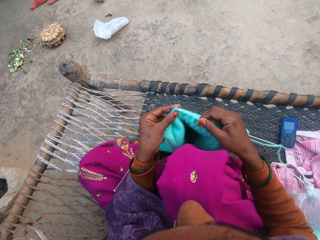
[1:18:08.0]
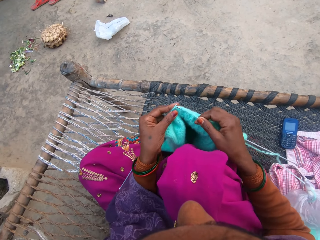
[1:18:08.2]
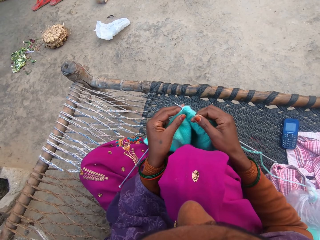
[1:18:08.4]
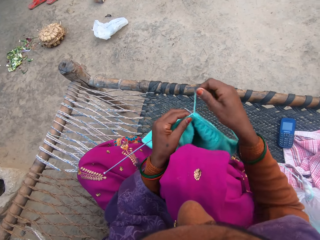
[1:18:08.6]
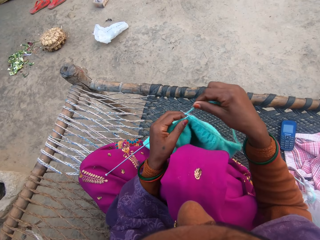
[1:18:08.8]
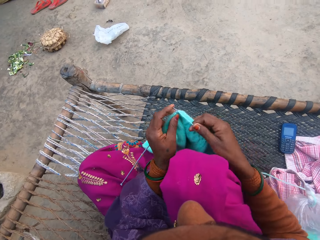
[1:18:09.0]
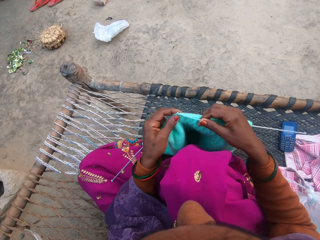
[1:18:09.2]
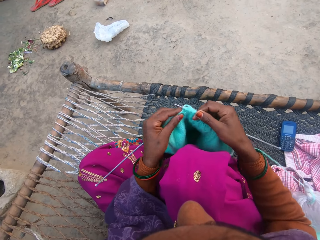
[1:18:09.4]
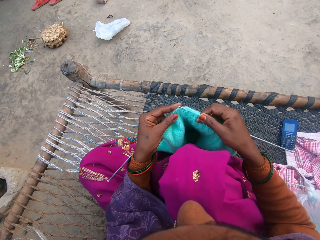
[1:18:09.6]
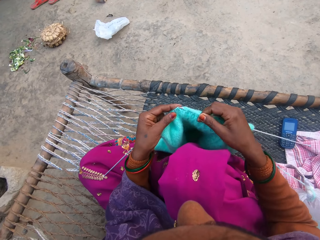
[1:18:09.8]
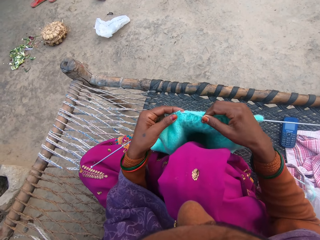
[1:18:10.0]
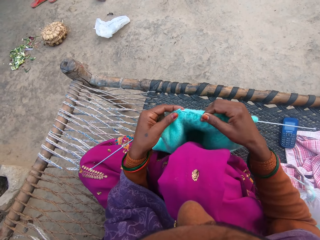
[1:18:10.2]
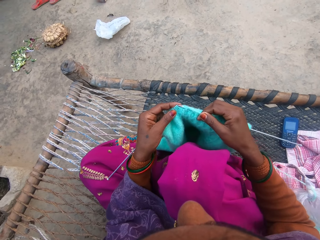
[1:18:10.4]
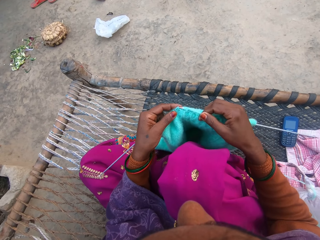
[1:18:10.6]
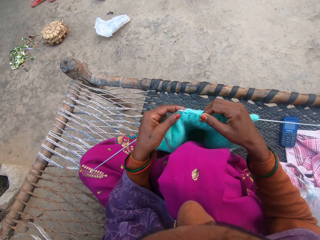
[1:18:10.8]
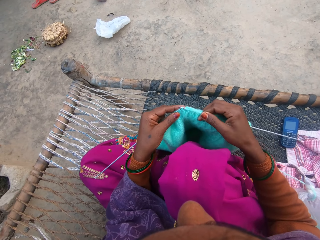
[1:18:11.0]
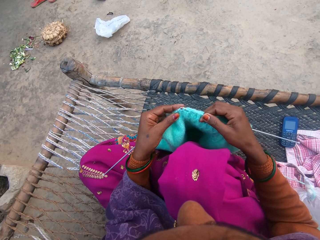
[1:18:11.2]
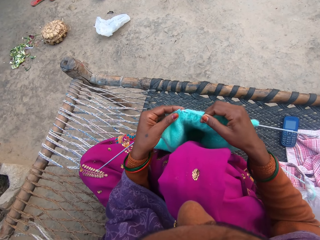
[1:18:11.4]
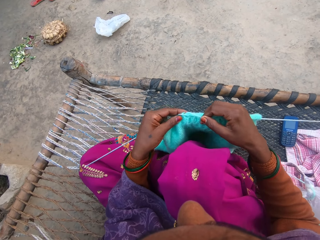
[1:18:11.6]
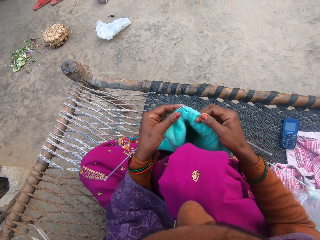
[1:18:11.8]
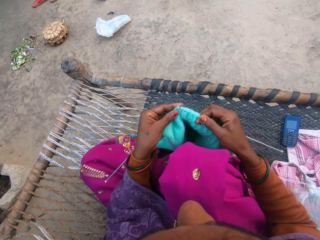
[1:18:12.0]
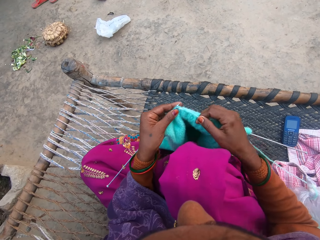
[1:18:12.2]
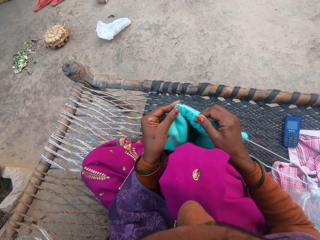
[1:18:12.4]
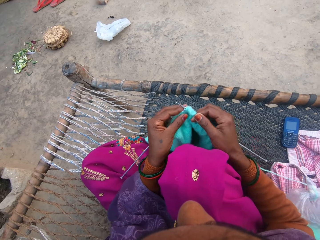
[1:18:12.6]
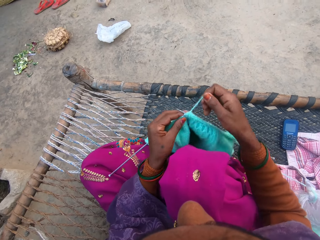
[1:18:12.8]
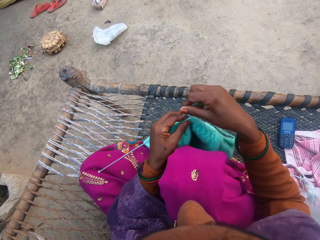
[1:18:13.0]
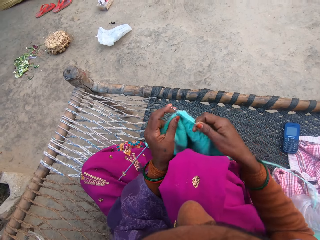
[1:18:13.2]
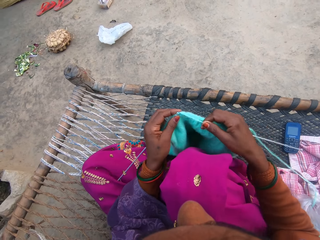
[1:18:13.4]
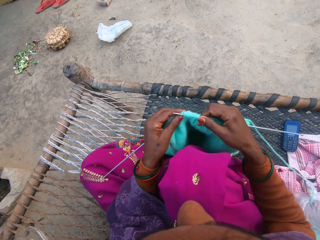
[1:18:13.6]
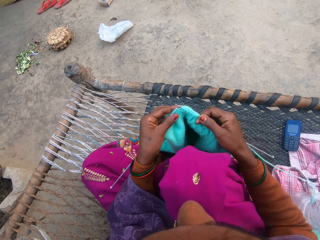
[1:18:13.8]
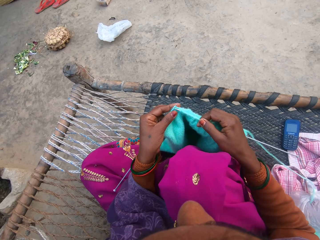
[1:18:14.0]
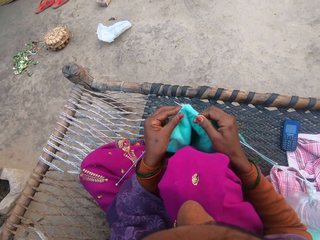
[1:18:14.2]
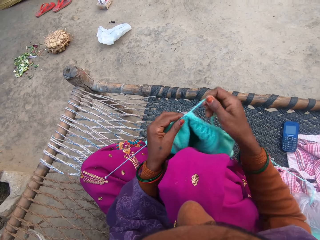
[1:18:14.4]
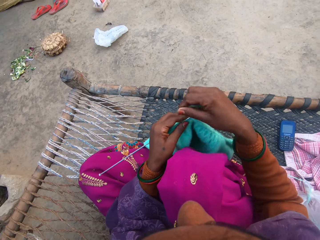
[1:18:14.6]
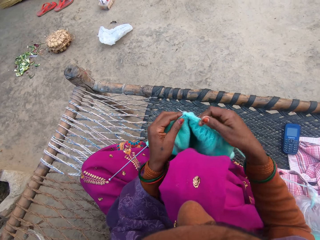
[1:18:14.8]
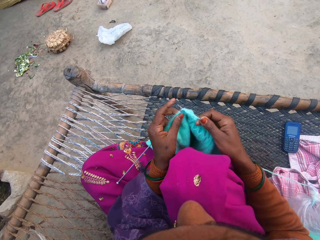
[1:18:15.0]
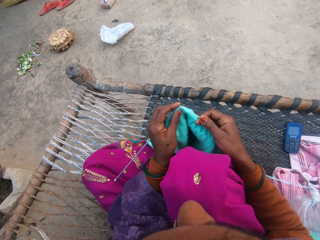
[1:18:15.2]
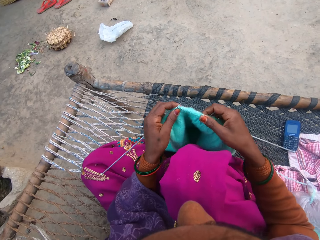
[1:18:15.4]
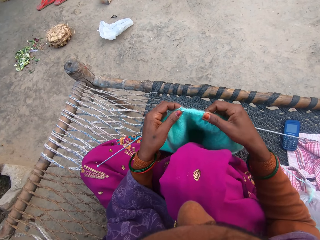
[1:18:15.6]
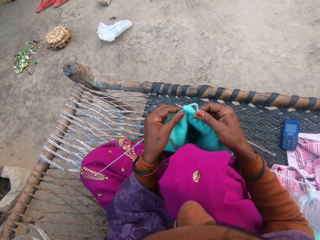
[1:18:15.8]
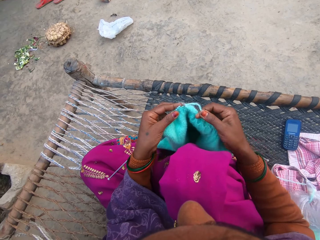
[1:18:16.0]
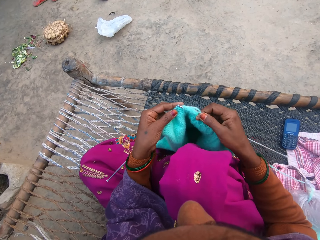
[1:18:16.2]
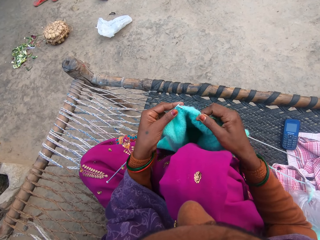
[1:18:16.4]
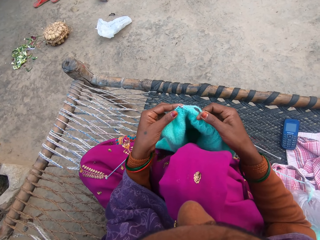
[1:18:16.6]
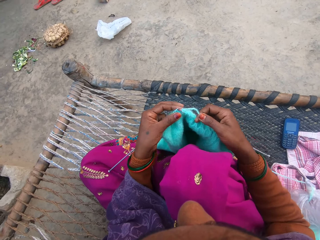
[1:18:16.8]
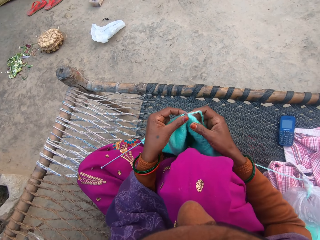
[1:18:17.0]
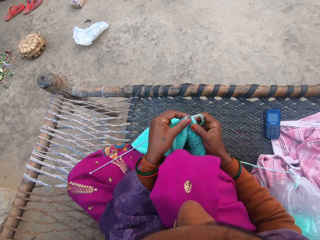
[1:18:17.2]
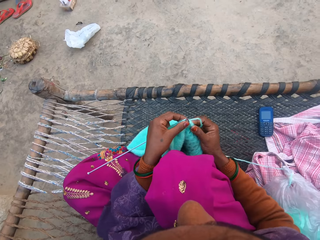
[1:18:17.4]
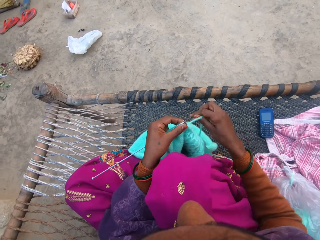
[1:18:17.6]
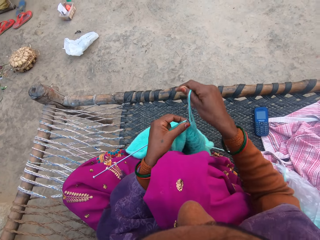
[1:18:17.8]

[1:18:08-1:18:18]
The camera wearer knits a garment. They loop the knitting yarn over the knitting needle. They knit the garment. They loop the knitting yarn over the knitting needle. They knit the garment. They loop the knitting yarn over the knitting needle. They knit the garment.

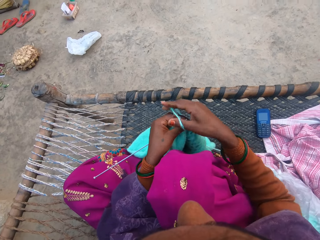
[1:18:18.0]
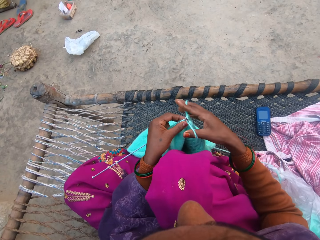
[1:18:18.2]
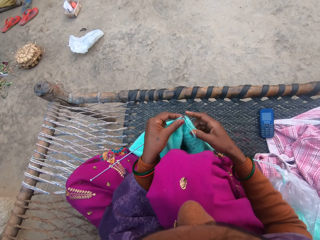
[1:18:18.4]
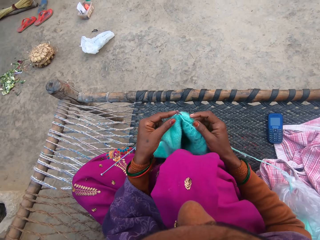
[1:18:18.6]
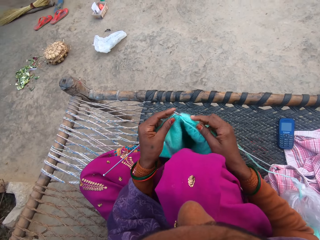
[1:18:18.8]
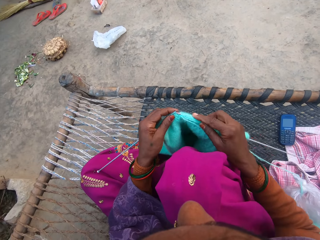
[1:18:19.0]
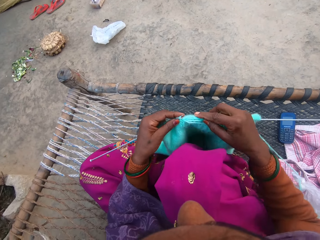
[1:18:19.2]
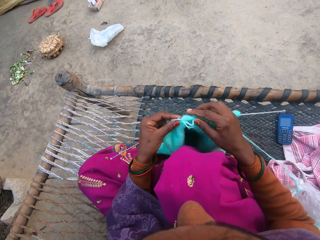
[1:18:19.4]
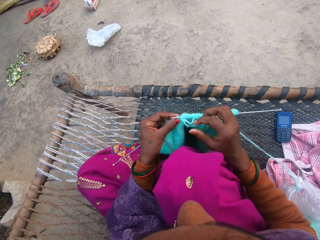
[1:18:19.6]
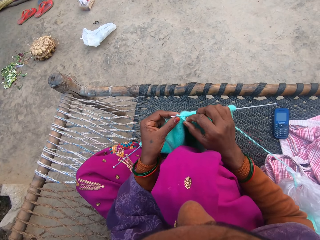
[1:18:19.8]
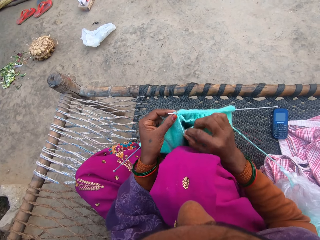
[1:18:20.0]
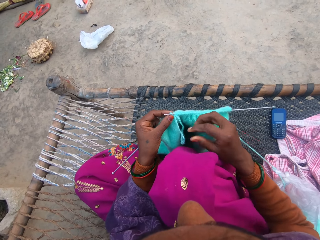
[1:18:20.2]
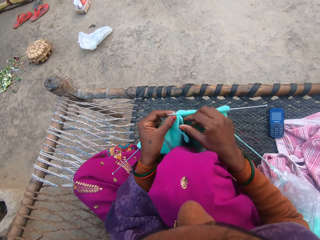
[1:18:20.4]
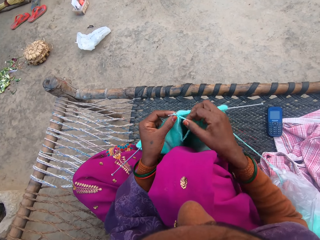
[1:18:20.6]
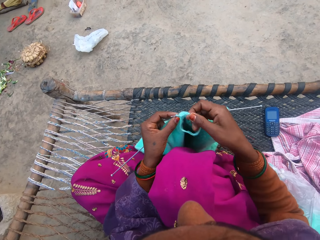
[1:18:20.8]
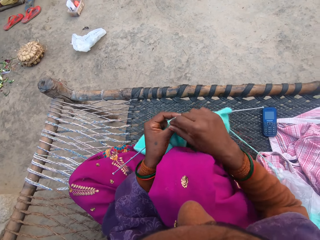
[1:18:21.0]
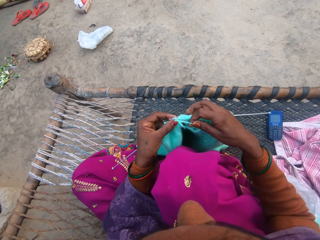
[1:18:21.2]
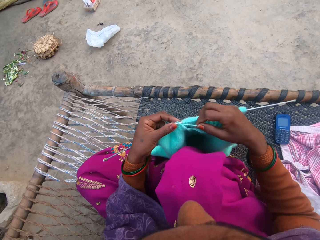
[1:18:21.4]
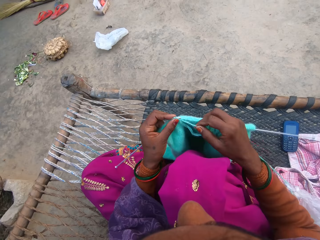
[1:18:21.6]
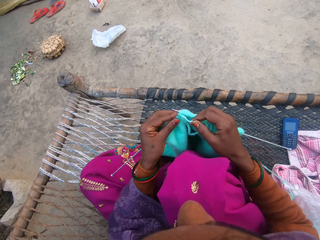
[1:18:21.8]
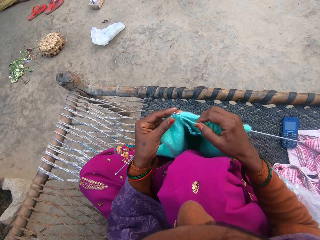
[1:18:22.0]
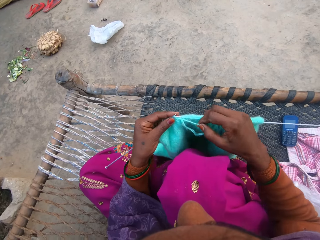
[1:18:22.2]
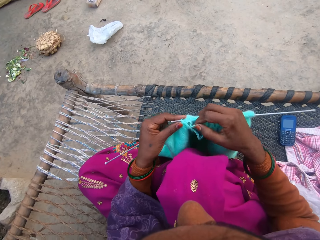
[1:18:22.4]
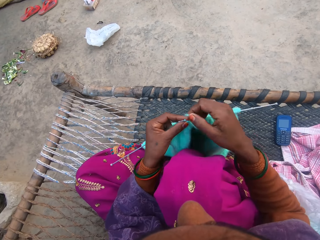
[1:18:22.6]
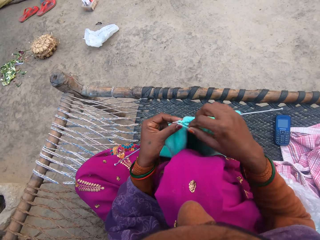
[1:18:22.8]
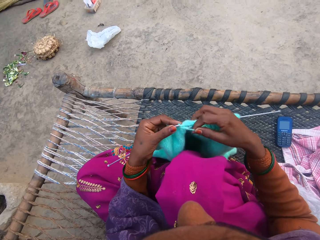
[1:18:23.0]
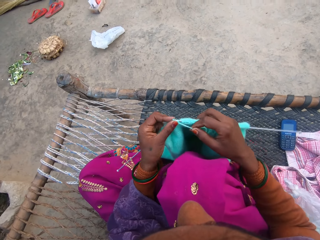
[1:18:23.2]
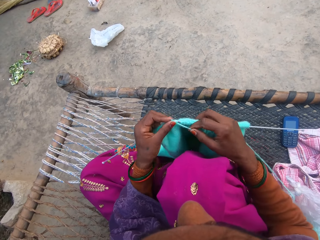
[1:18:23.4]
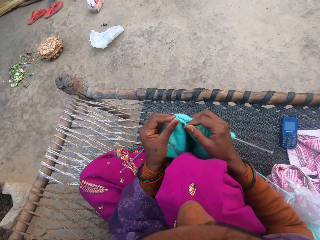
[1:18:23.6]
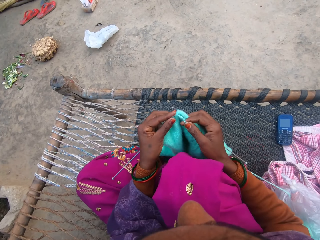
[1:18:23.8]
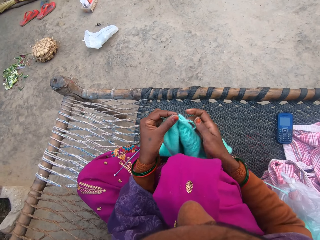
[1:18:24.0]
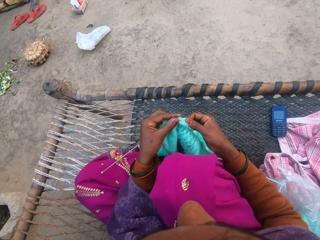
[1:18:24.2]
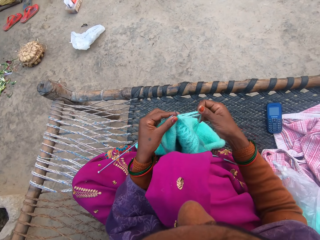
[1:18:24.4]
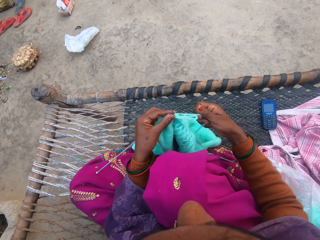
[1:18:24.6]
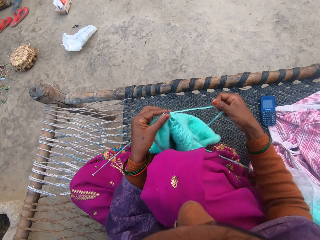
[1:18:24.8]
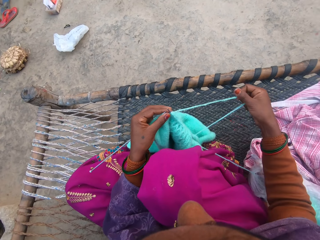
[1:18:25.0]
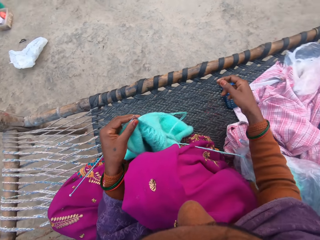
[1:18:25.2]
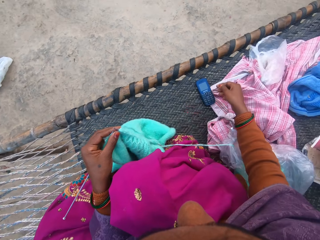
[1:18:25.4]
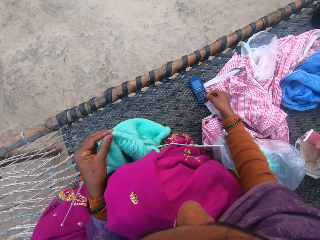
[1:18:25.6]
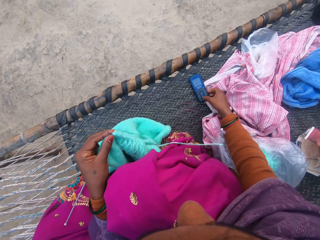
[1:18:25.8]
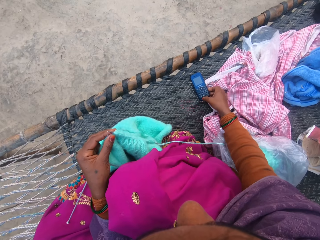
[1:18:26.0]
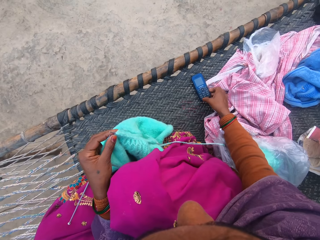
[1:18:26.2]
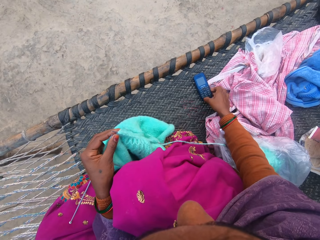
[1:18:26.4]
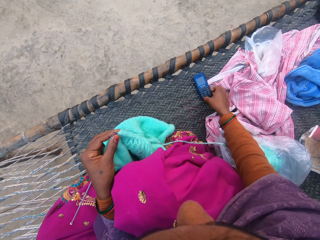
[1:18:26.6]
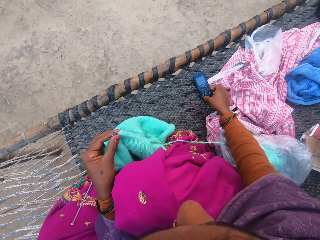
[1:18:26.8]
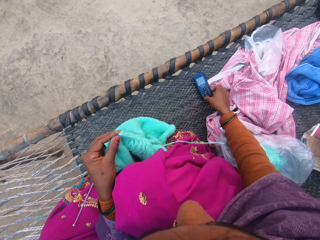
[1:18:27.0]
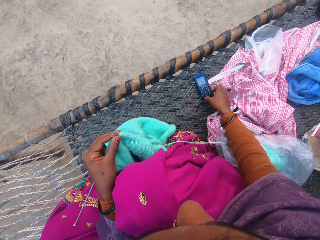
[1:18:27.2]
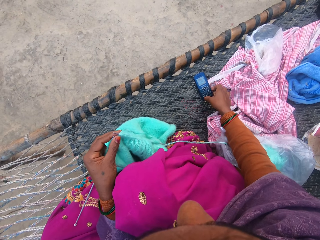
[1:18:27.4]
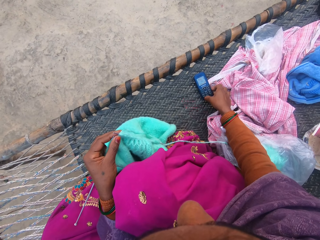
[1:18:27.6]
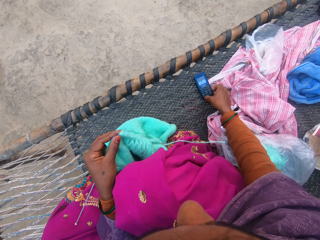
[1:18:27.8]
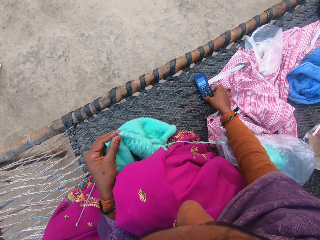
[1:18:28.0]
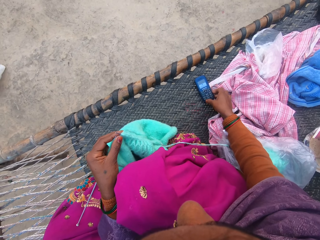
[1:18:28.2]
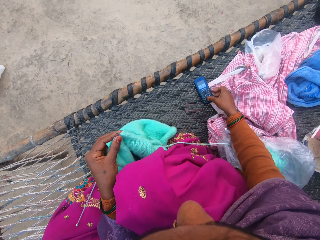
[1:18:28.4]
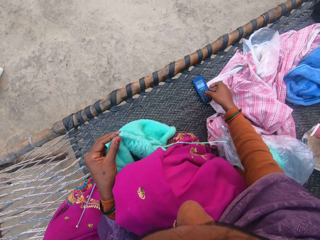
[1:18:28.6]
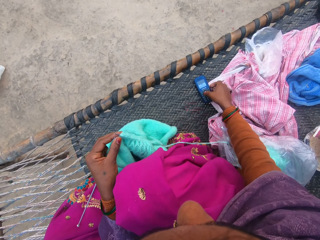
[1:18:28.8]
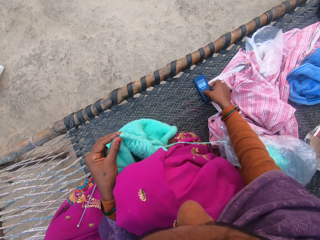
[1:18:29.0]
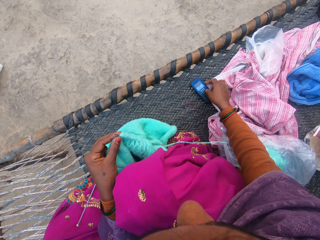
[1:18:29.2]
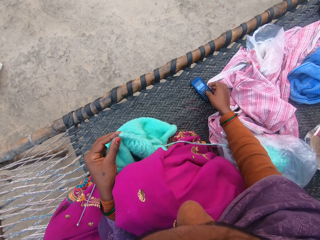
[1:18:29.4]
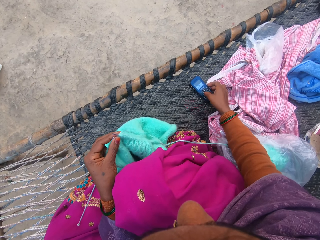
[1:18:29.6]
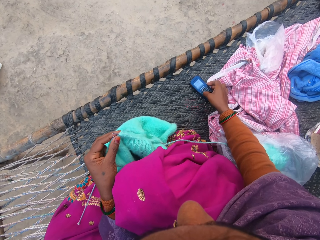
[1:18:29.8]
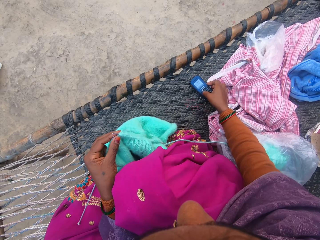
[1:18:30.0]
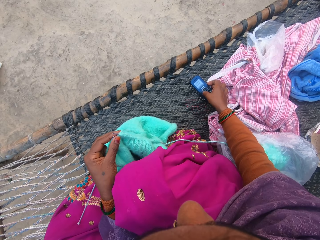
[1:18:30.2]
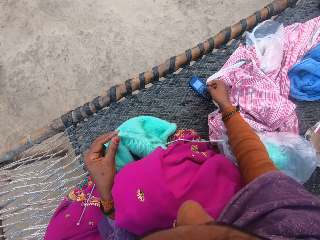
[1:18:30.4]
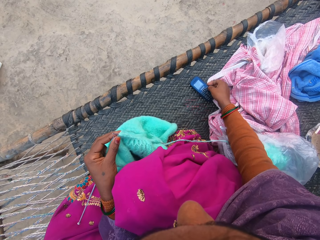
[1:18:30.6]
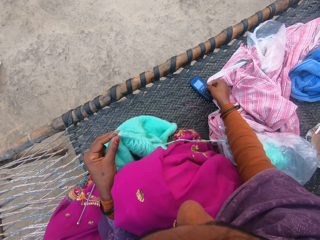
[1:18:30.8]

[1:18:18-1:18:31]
The camera wearer loops the knitting yarn over the knitting needle. She knits a garment. She pulls the knitting yarn with her hand. She loops the knitting yarn over the knitting needle. She knits the garment. She pulls the knitting yarn with her hand. She presses the cellphone keys with her hand. She operates the phone on the woven charpoy bench with her hand.
